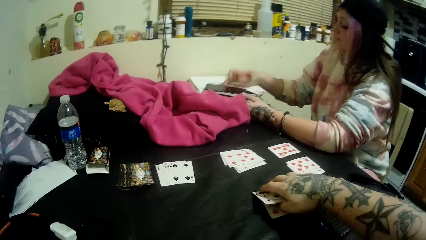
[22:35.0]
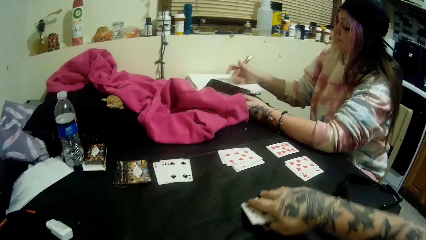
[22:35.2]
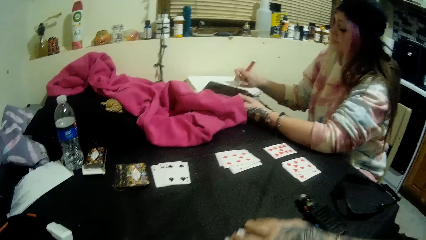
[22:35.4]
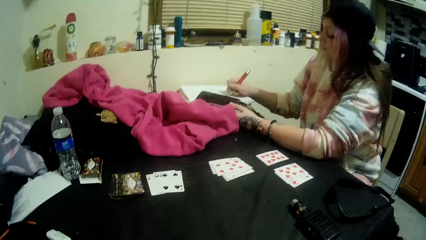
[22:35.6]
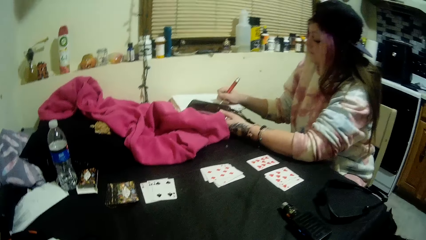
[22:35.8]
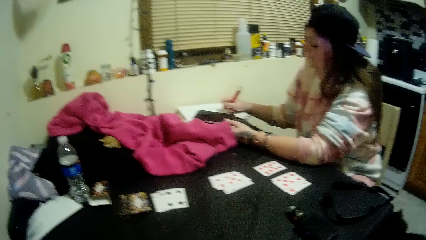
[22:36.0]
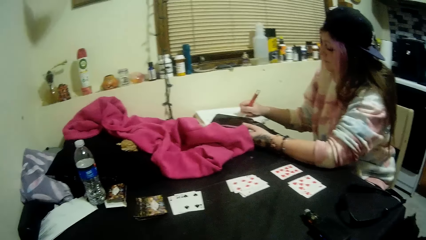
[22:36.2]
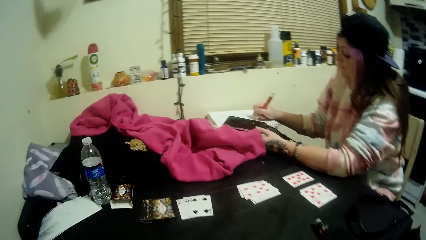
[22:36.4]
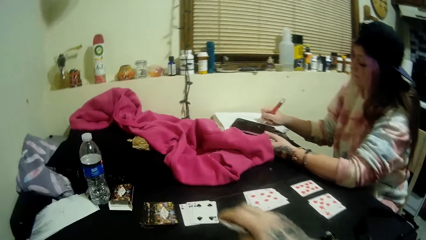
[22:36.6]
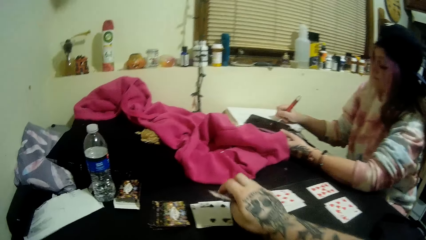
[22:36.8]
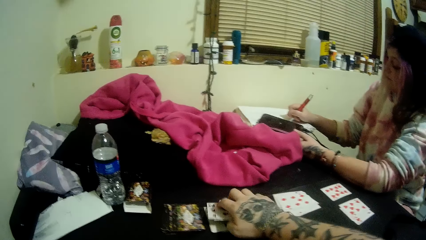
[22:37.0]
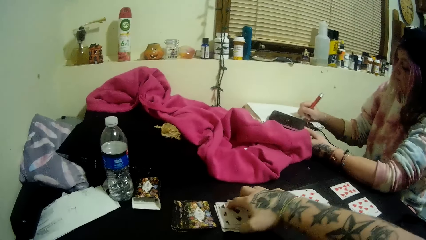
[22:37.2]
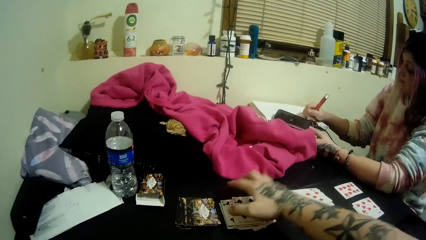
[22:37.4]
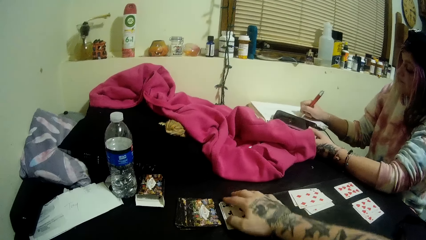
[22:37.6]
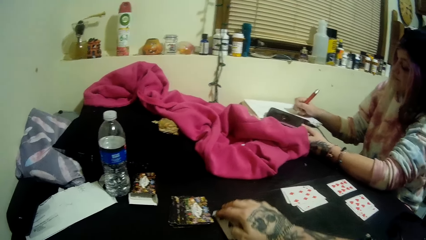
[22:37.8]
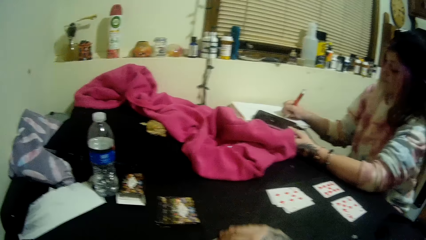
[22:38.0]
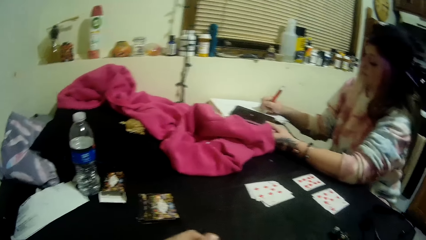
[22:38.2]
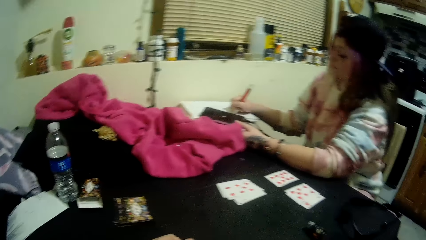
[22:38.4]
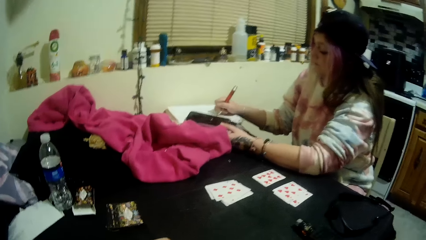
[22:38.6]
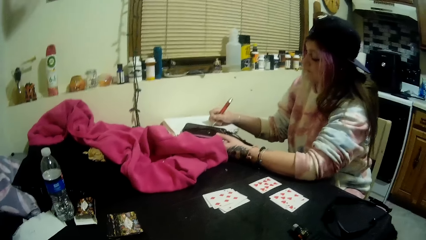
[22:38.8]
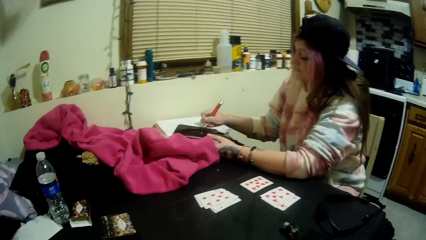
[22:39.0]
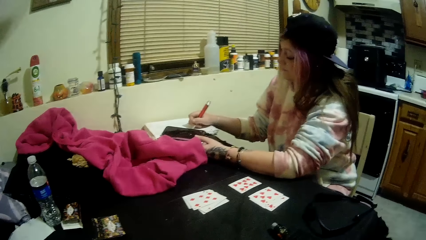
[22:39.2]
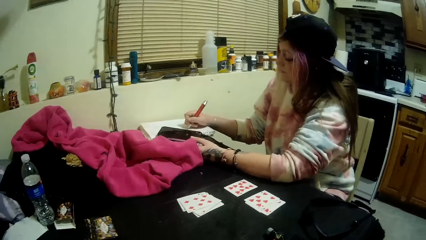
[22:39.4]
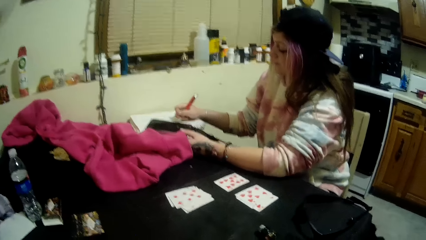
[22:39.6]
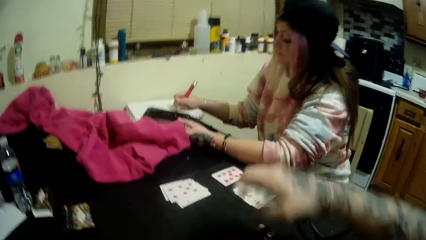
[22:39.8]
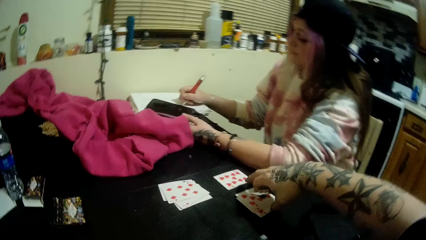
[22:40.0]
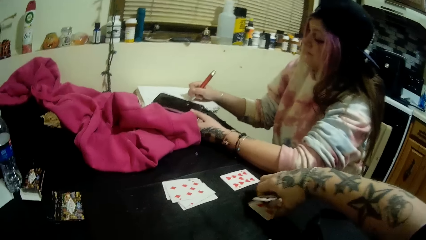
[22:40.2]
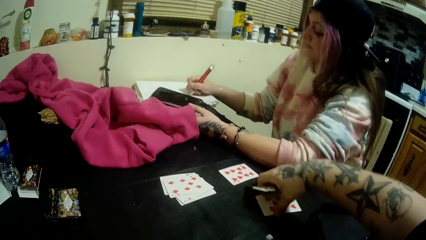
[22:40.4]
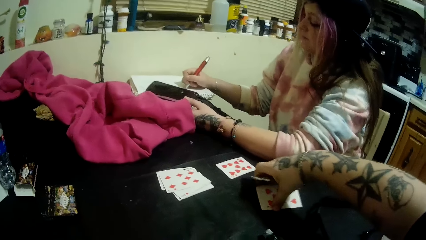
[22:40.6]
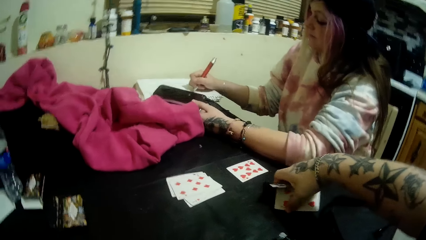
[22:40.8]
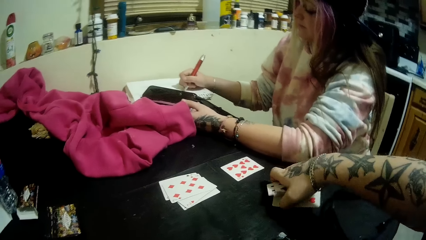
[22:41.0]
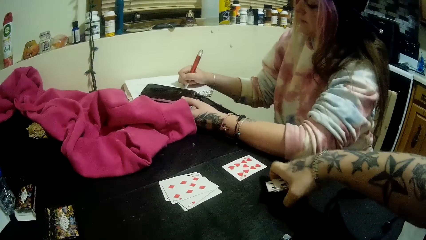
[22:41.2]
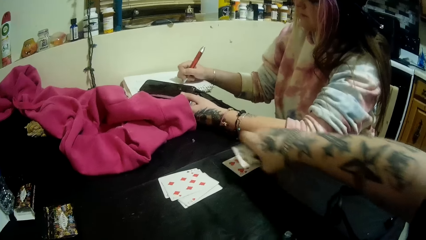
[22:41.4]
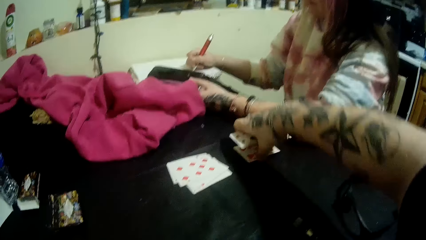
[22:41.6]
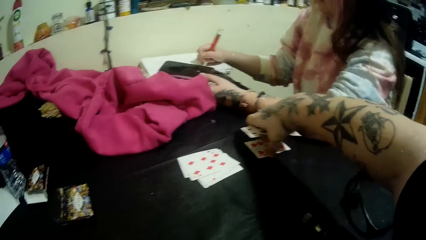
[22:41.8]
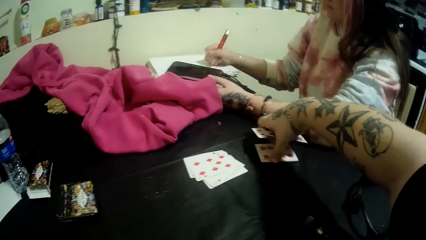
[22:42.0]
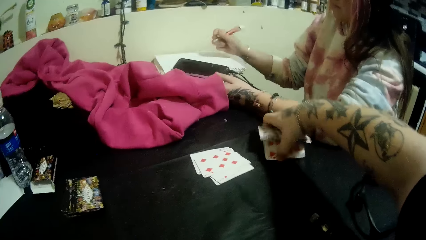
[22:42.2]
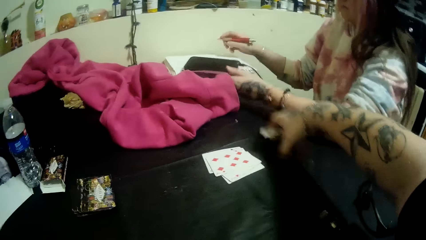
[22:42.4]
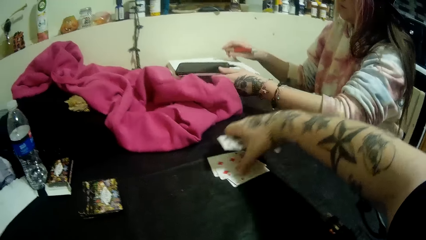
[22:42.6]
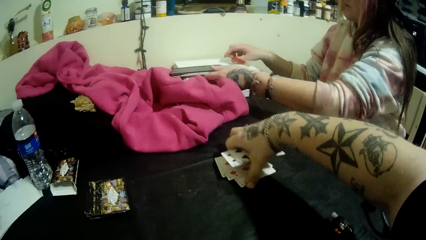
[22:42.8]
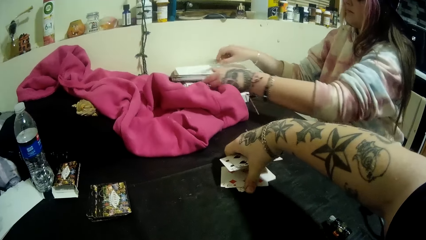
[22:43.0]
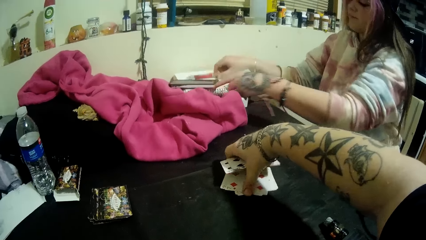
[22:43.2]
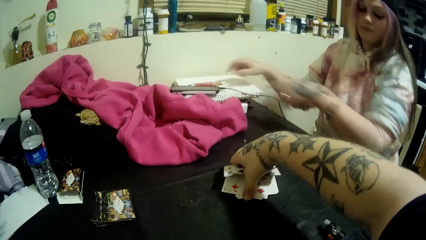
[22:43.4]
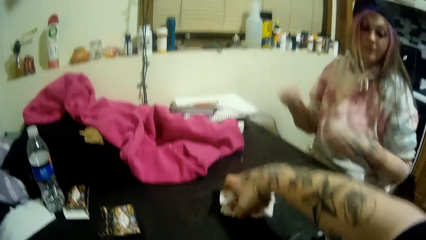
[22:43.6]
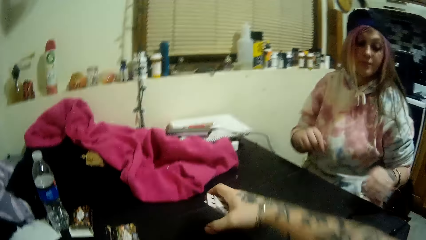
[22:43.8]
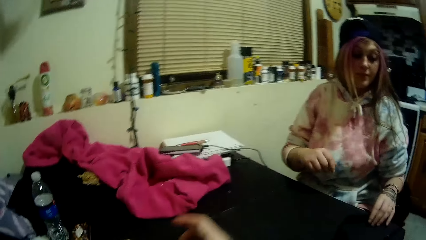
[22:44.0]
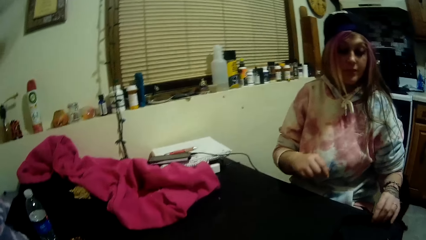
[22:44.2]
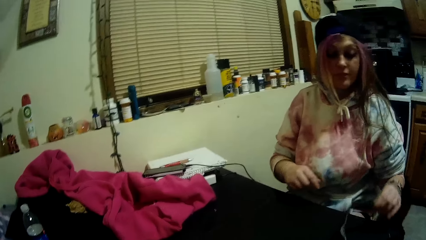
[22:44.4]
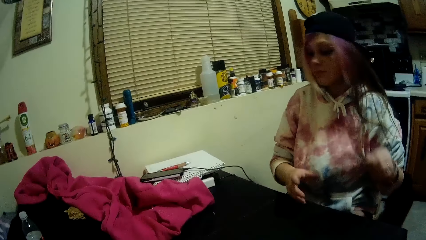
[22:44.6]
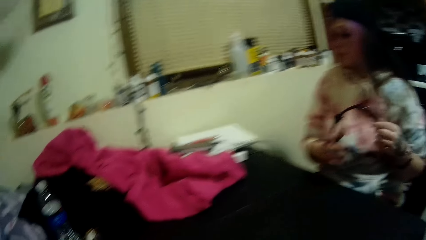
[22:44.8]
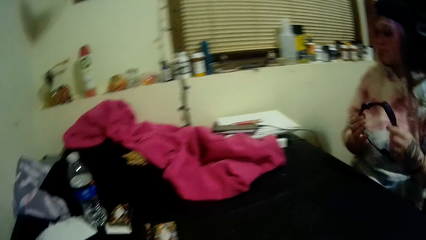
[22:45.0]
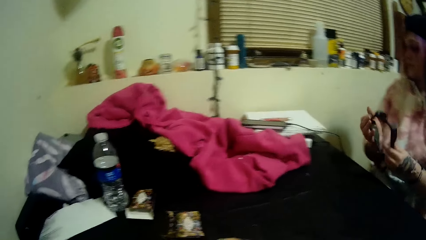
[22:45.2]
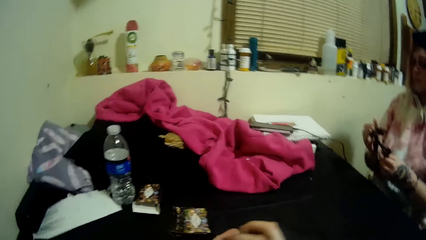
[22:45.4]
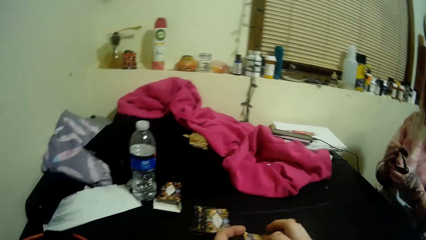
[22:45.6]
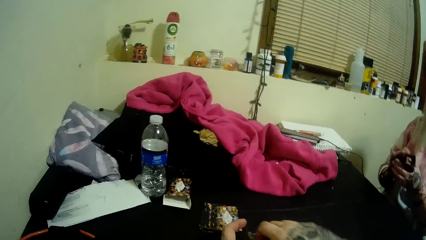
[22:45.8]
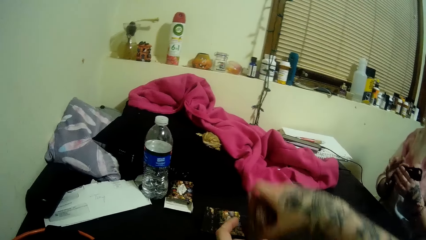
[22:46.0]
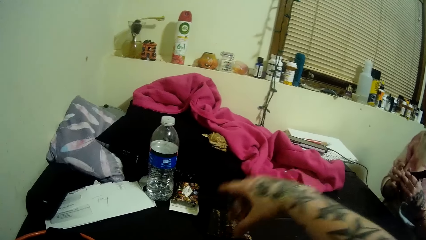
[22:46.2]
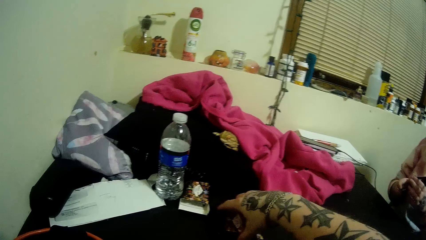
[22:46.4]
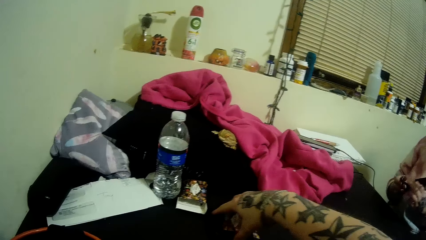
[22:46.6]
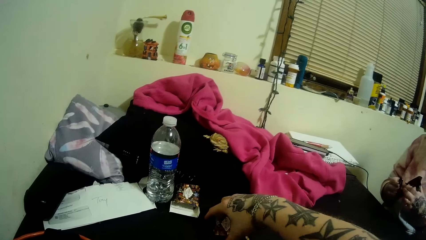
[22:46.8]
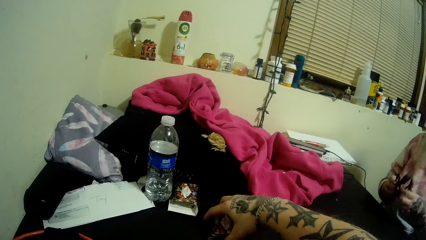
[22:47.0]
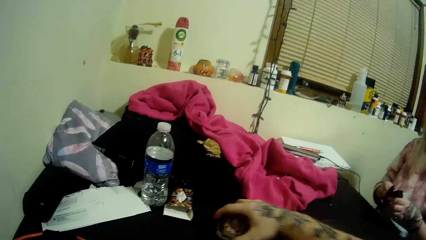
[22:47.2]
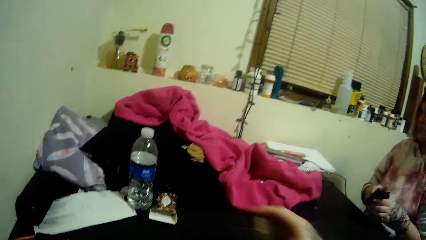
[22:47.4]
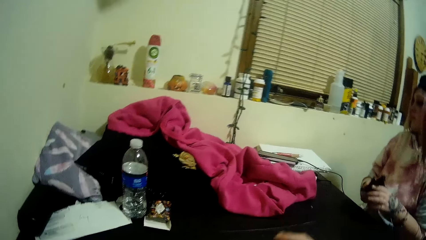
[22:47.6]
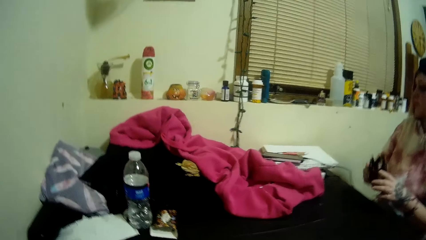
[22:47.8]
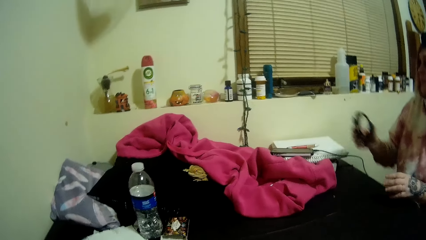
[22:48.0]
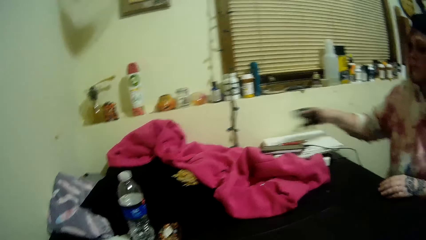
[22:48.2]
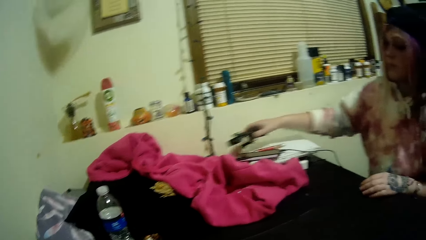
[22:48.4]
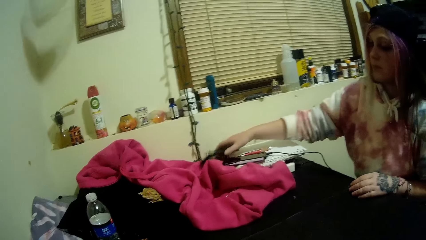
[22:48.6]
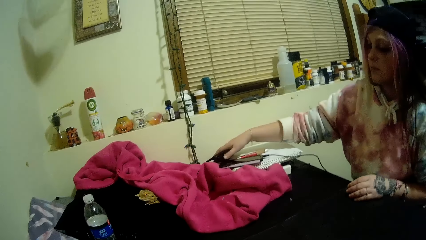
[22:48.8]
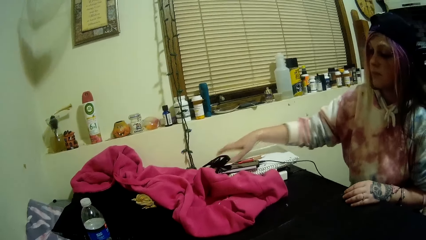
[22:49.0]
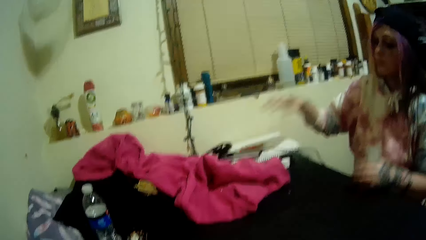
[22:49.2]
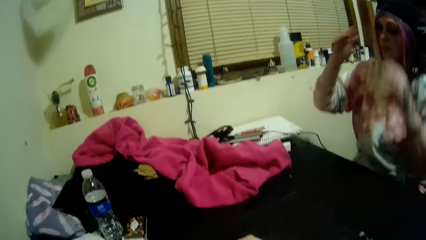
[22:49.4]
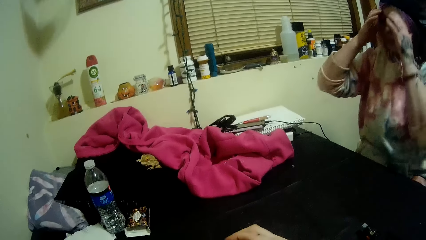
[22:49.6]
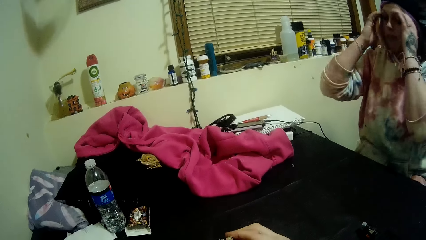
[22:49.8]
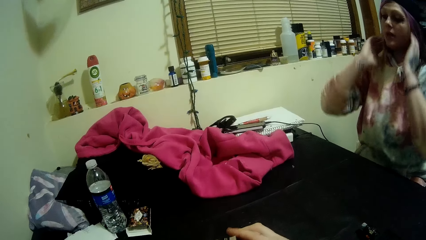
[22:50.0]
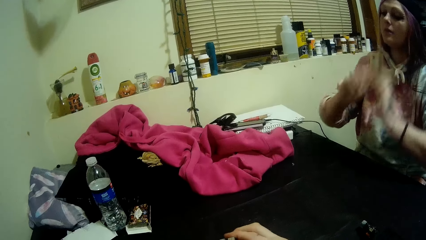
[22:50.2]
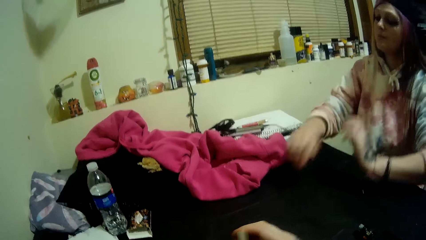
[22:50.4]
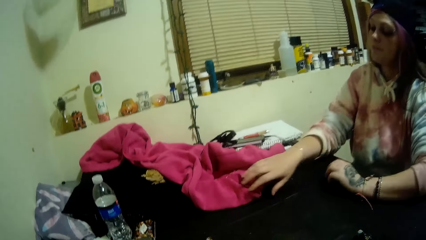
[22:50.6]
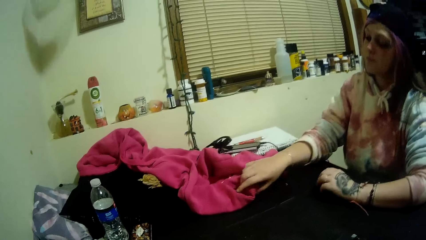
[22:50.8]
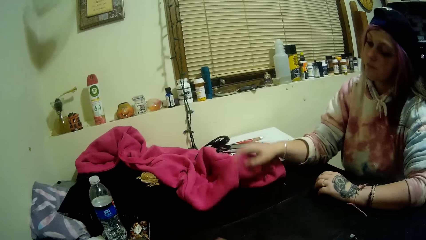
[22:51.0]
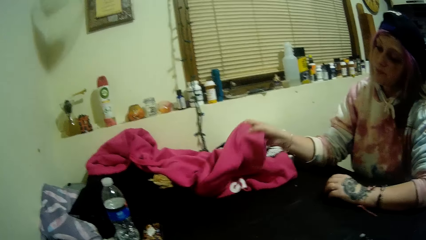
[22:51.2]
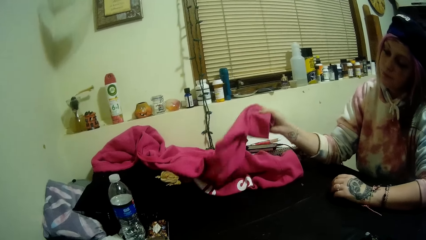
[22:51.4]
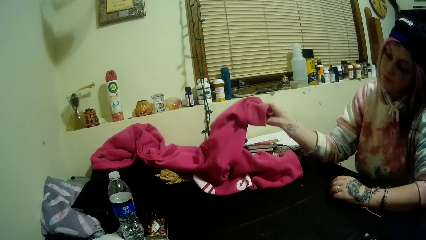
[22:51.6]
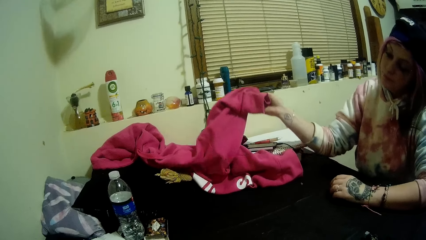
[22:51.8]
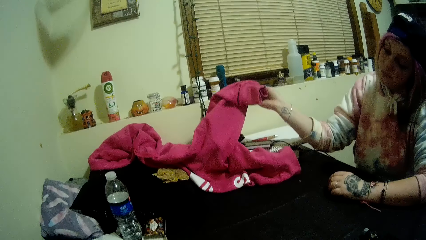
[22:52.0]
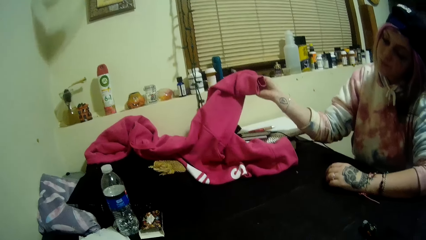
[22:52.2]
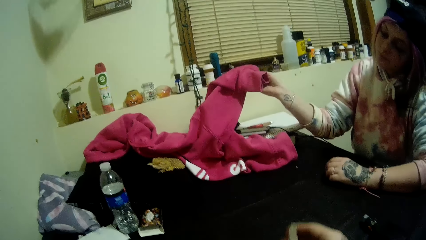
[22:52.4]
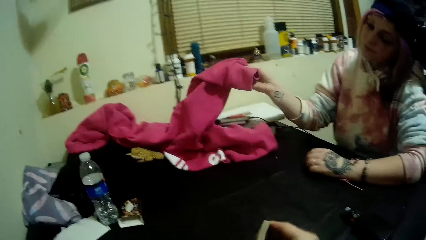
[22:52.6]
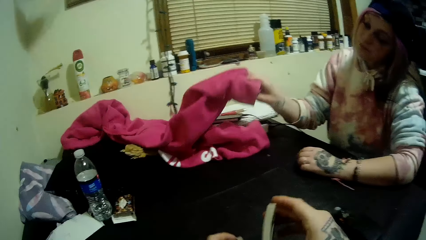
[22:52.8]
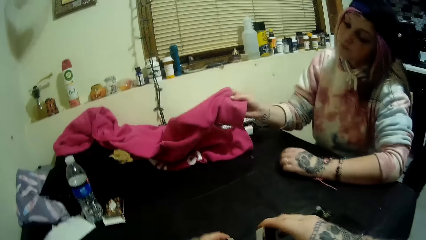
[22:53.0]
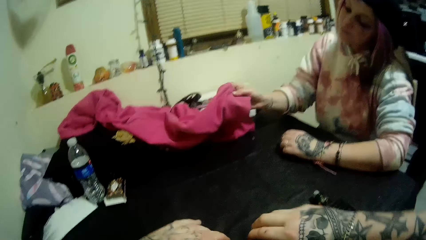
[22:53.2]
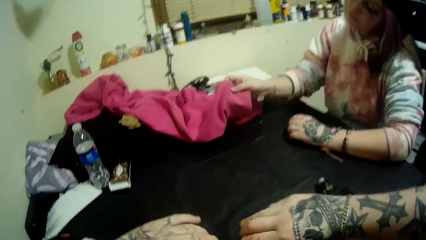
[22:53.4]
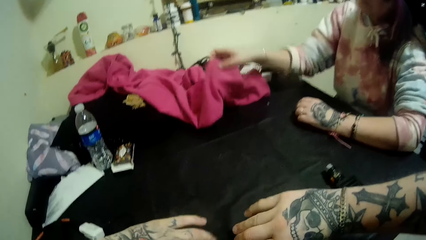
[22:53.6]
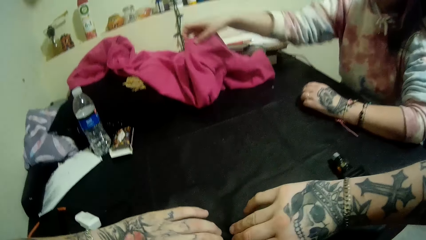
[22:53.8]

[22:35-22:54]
The camera wearer picks the cards on the table with his right hand. The lady moves the phone with her right hand onto her left hand. The lady moves the phone with her left hand onto the jotter. The lady drops the pen in her right hand onto the jotter. The lady picks the glasses from the table with her left hand. The camera wearer stares at the lady. The lady folds the glasses with both hands. She folds the glasses with both hands again. The lady picks up the Bluetooth. The lady drops the glasses or Bluetooth onto the table with her right hand. The lady adjusts her hair with both hands. The lady pulls a pink cloth or hoodie on the table with her right hand. The camera wearer shuffles the cards with both hands.
